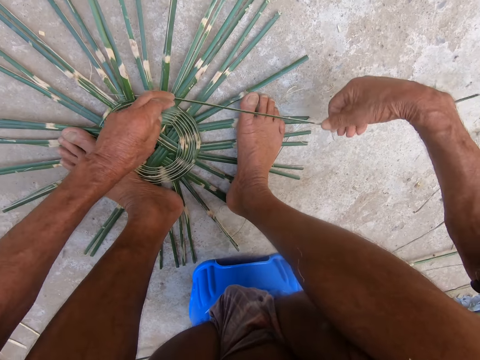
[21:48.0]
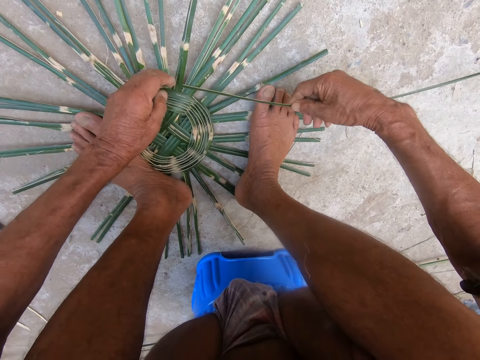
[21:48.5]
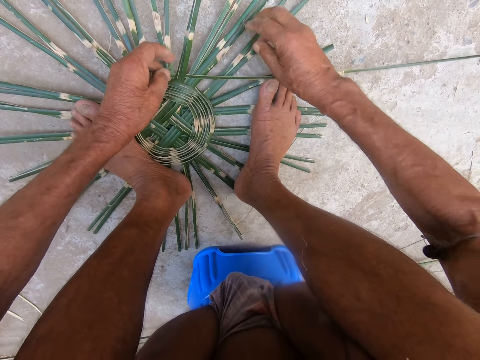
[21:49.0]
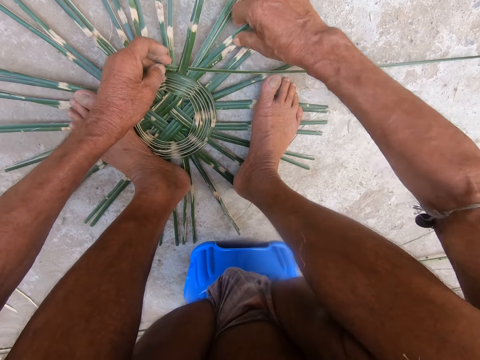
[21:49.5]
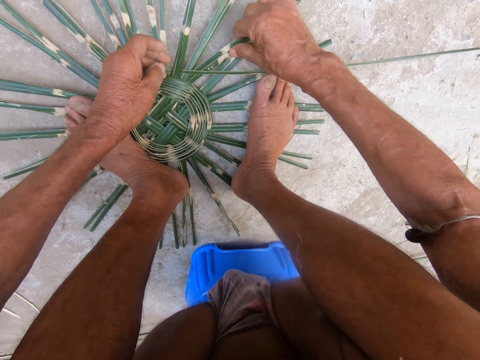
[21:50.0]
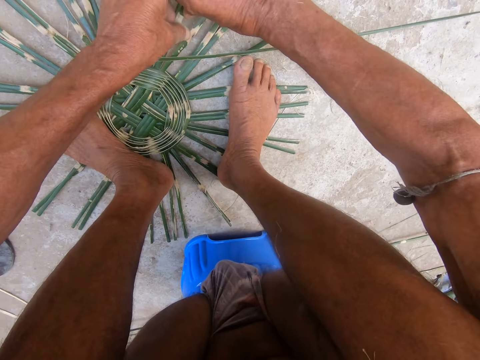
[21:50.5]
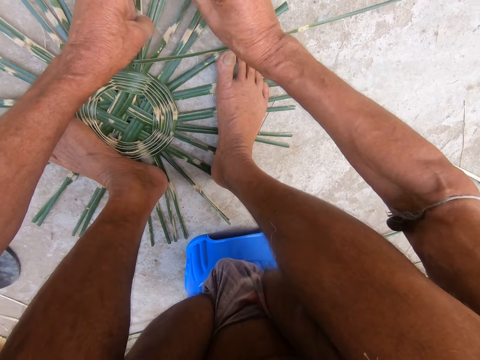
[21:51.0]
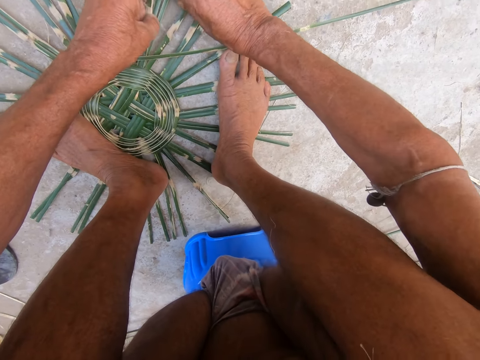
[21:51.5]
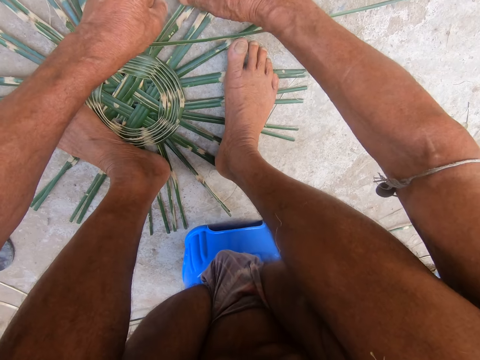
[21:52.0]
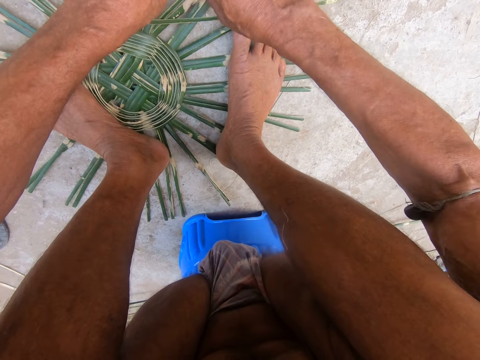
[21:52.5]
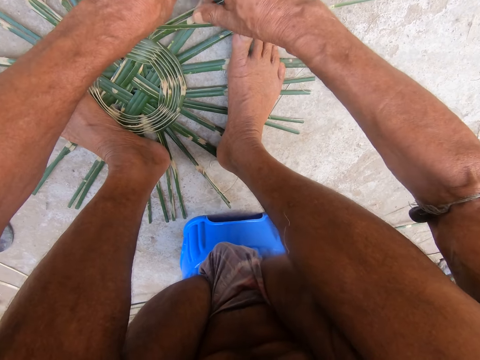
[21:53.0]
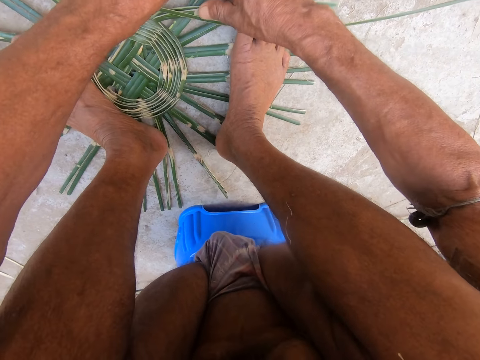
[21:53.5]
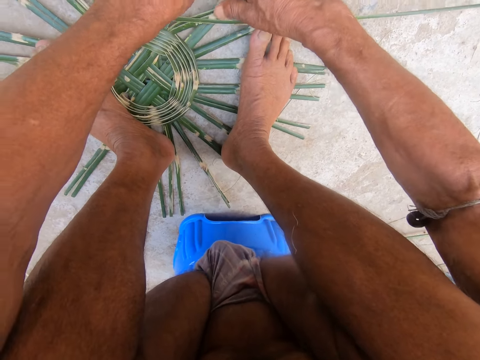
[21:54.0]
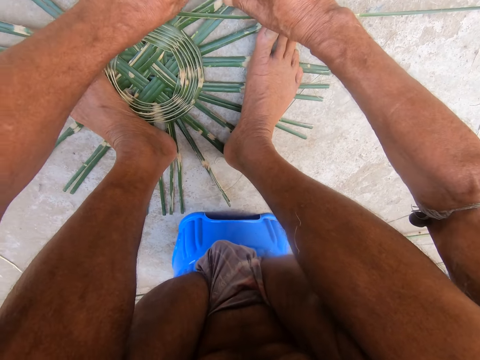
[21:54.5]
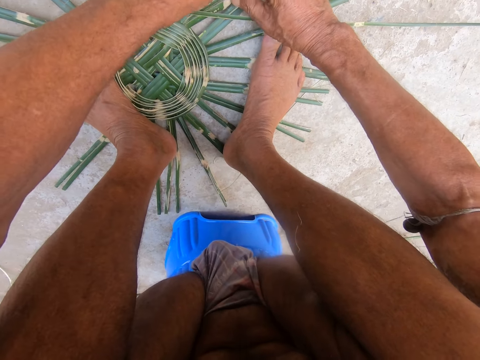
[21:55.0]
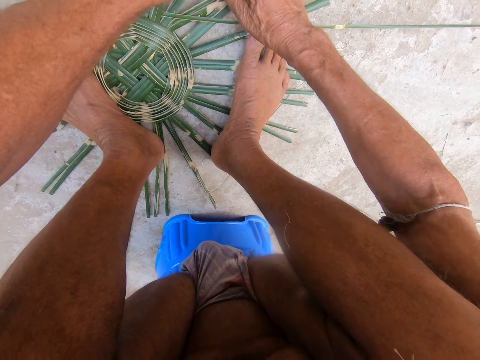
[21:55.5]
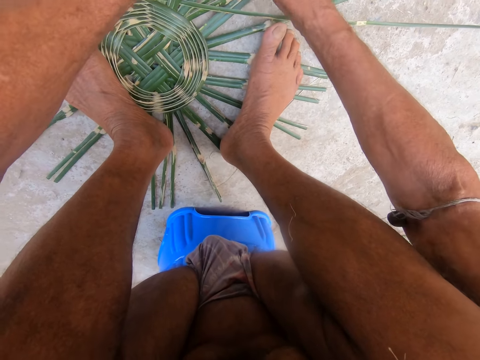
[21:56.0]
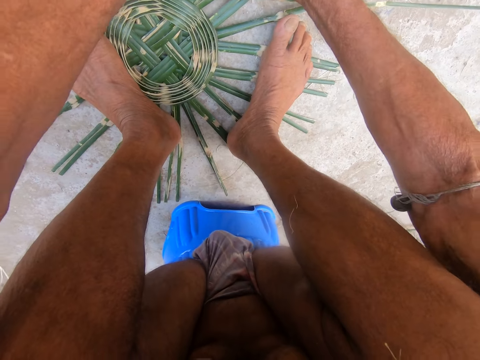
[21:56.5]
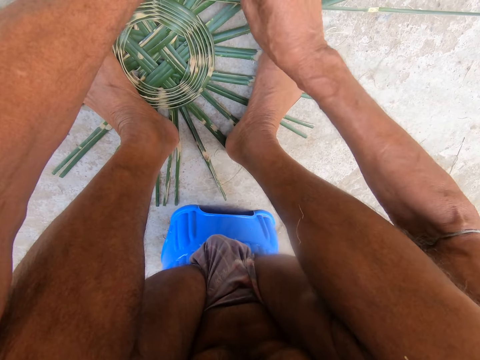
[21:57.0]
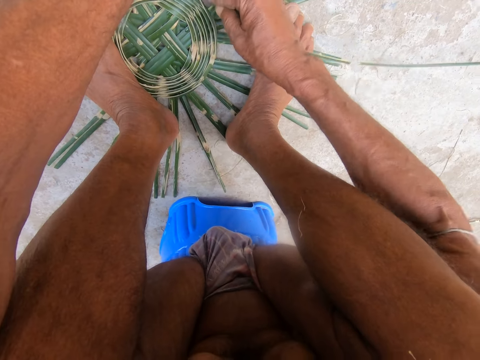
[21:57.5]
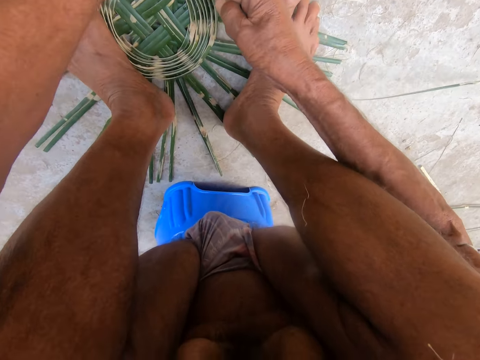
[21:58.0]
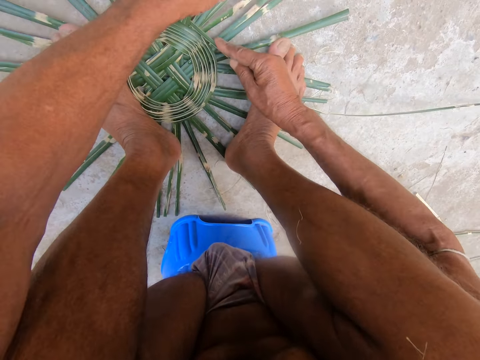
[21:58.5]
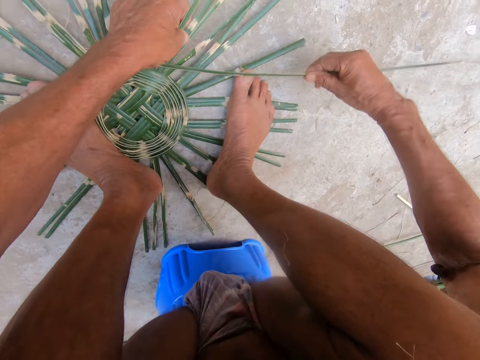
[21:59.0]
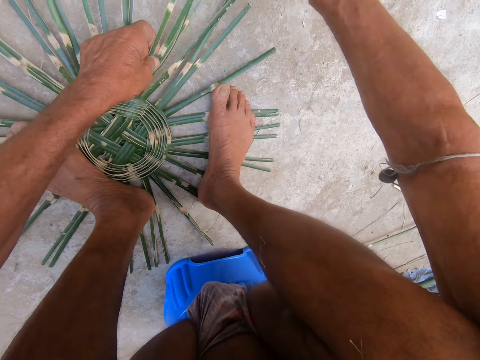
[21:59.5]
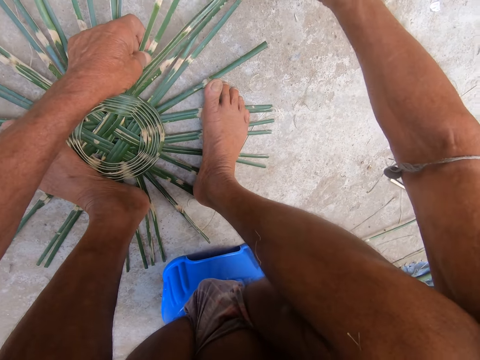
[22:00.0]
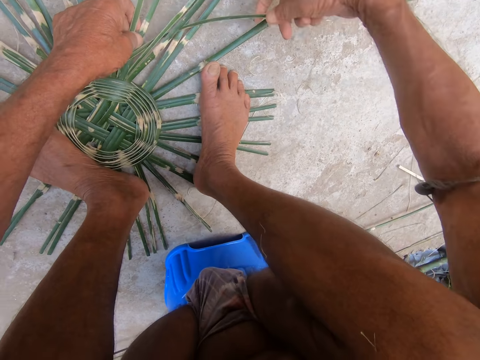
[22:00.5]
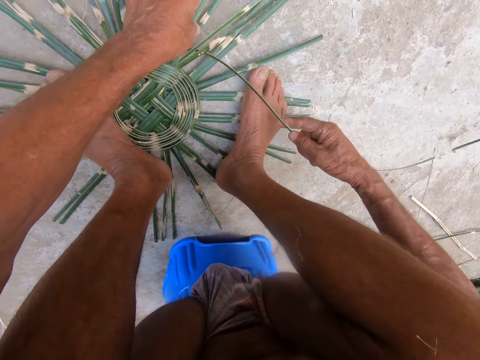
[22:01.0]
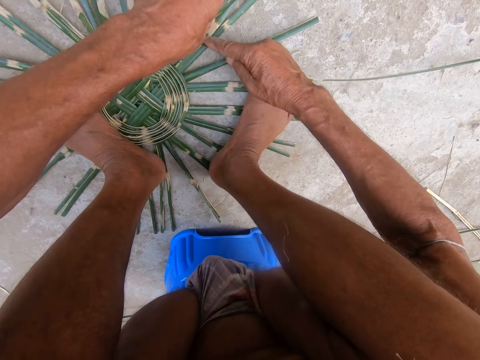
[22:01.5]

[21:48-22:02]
The camera wearer adjusts something. They weave something with the bamboo rope.

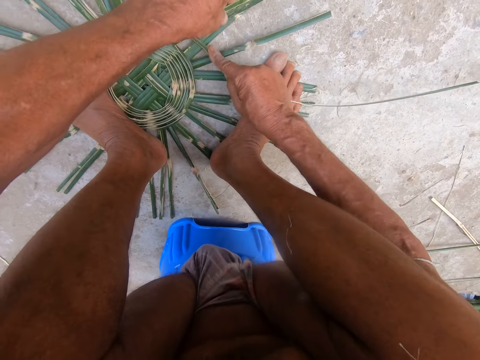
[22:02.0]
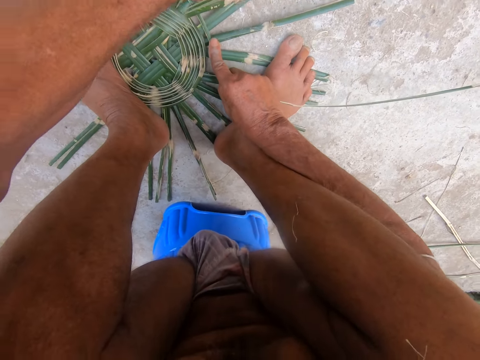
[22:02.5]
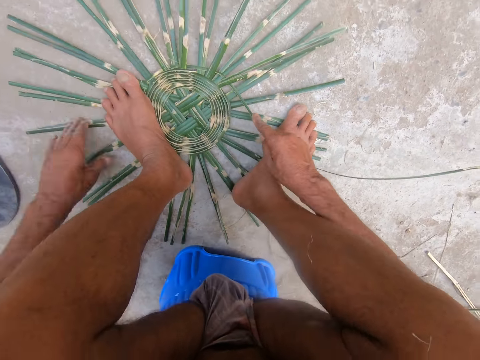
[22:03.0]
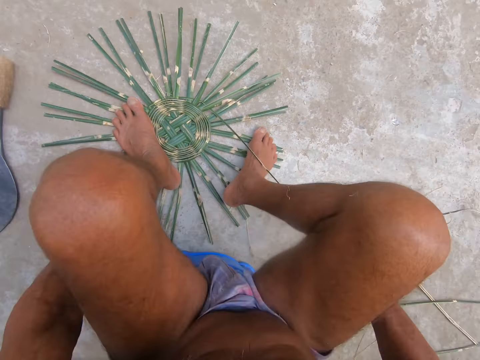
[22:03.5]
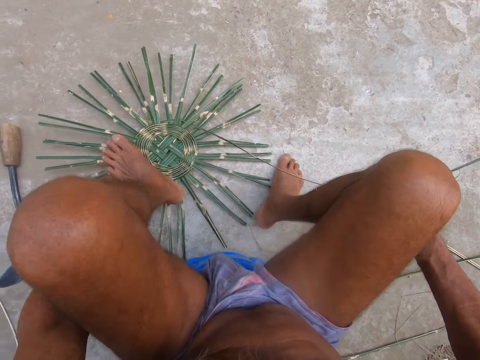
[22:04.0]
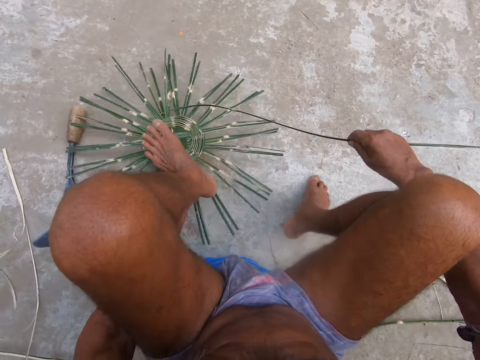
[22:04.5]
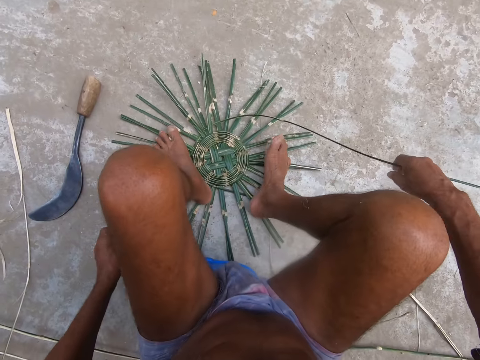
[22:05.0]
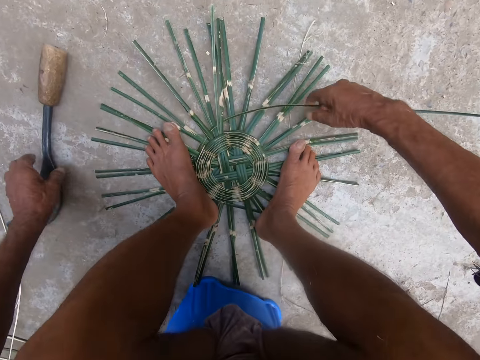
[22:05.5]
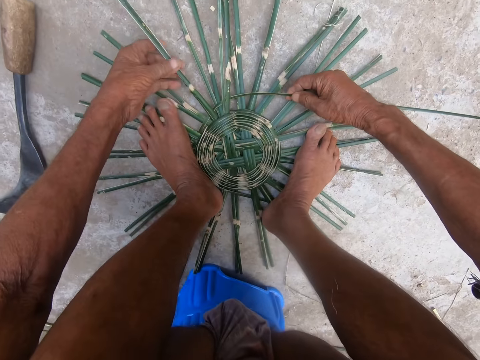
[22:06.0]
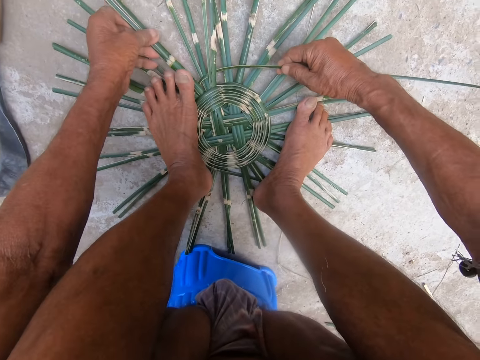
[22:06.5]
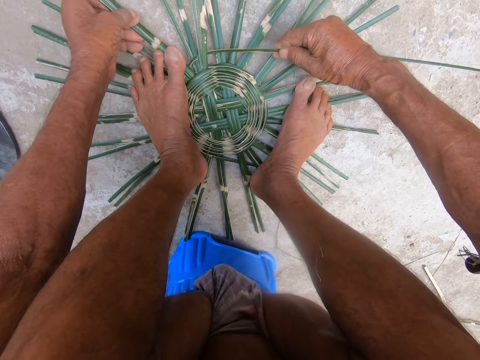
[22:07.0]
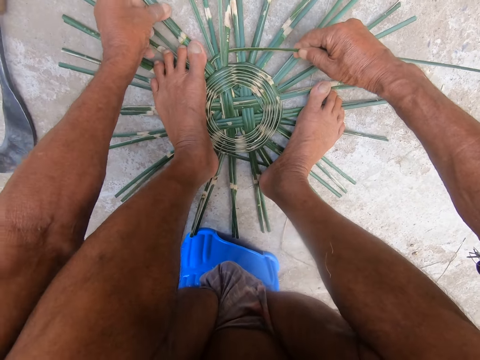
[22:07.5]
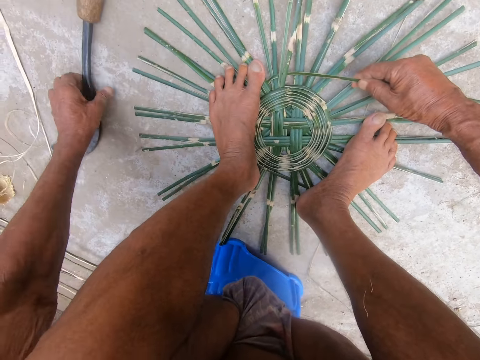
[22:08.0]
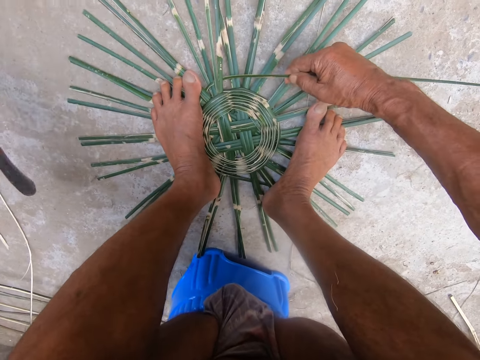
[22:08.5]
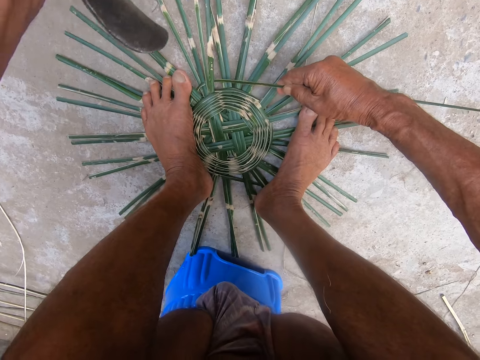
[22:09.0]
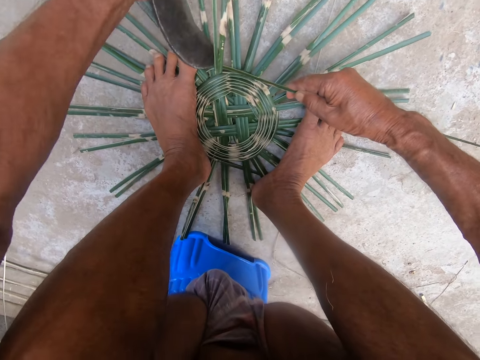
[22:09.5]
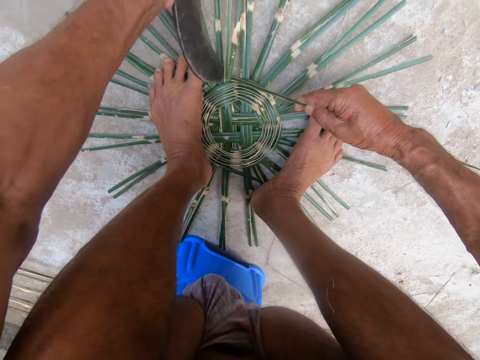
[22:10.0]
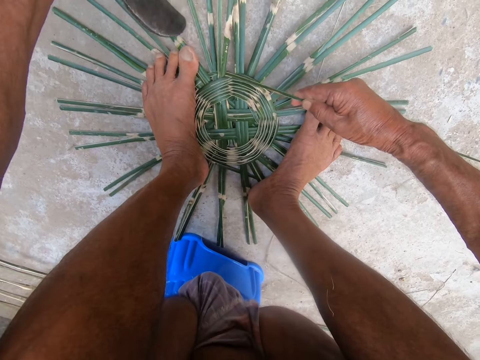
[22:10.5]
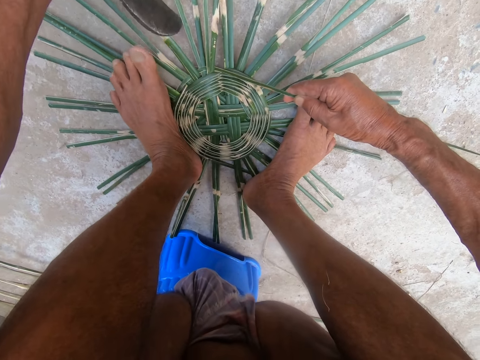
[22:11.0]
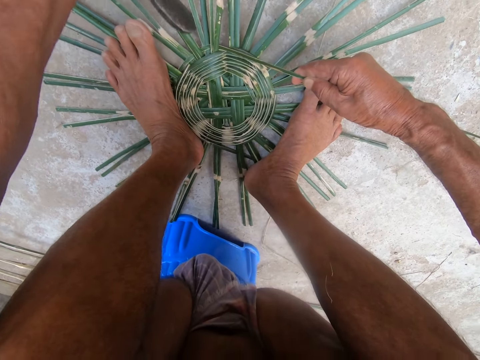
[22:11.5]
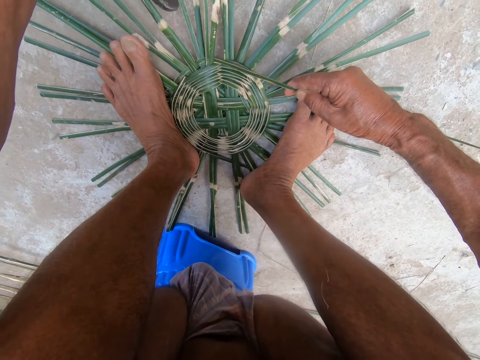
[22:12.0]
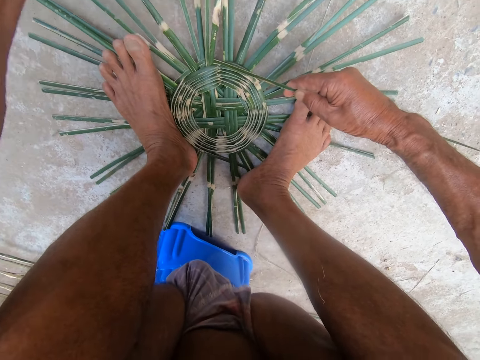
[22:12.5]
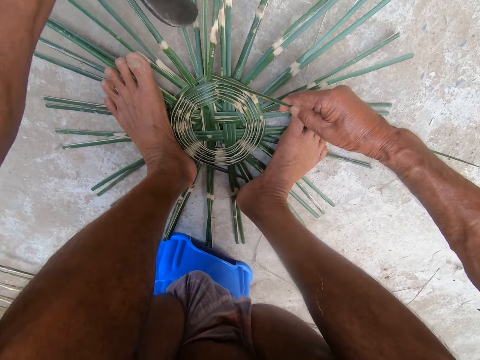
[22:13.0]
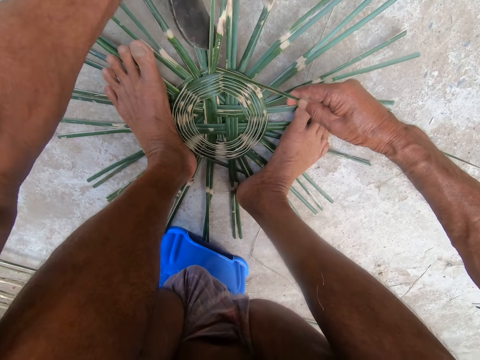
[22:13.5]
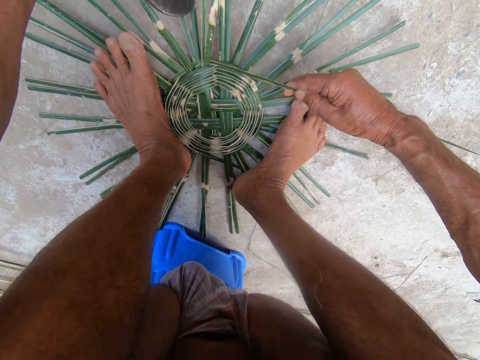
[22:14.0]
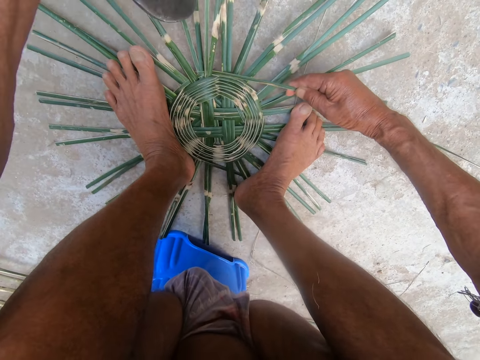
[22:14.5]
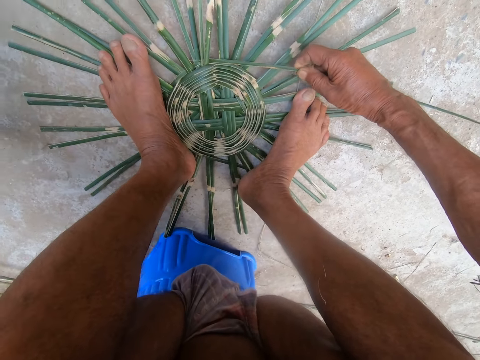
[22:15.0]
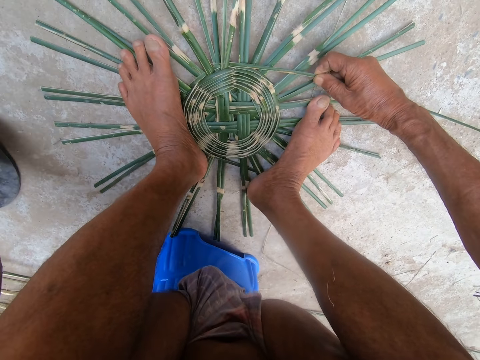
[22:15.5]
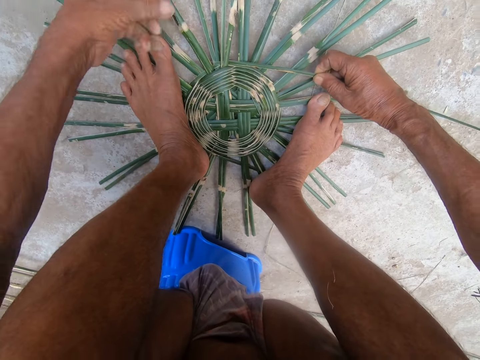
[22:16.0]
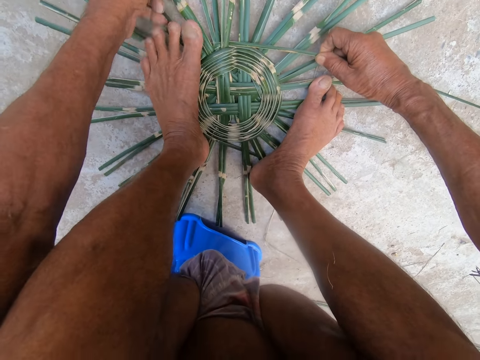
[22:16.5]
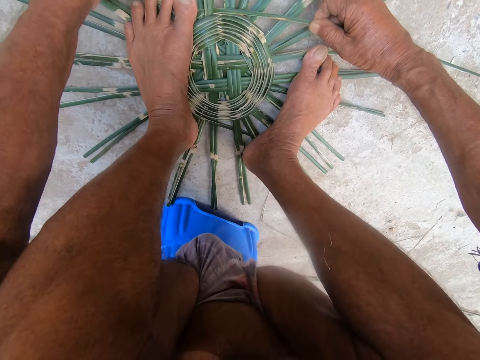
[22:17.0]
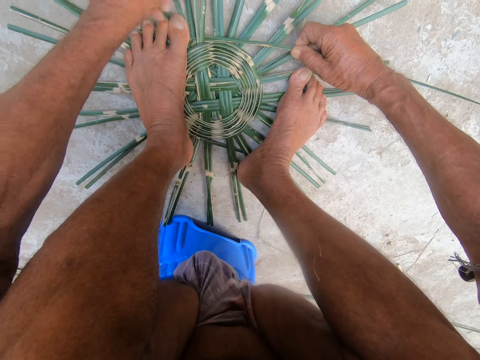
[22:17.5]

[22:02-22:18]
The camera wearer lifts his right leg from the bamboo craft. He turns the bamboo craft with his left hand and lifts his left leg from the bamboo craft. He moves something on the ground. He places his left leg on the bamboo craft and places his right leg on the bamboo craft. He adjusts the bamboo craft with his left hand. He moves his left foot. He picks up the hook knife from the ground with his left hand. He hits the bamboo craft with the hook knife in his left hand. He cuts the bamboo rope with the hook knife. He moves his left foot. He cuts the bamboo rope with the hook knife. He drops the hook knife on the ground with his left hand. He adjusts the bamboo craft with his left hand.
